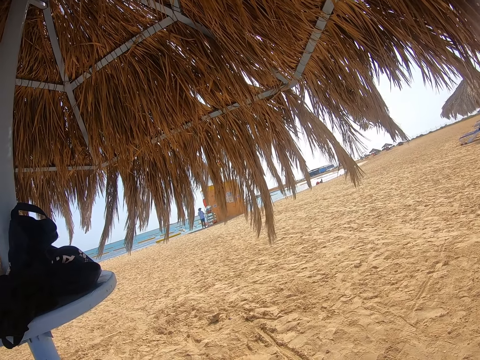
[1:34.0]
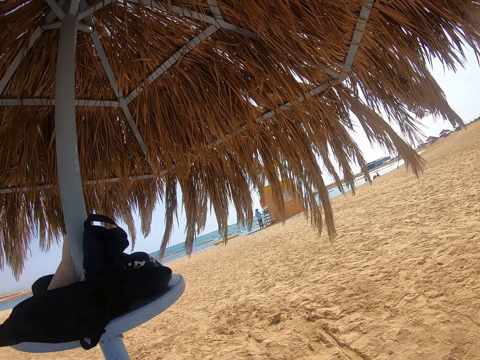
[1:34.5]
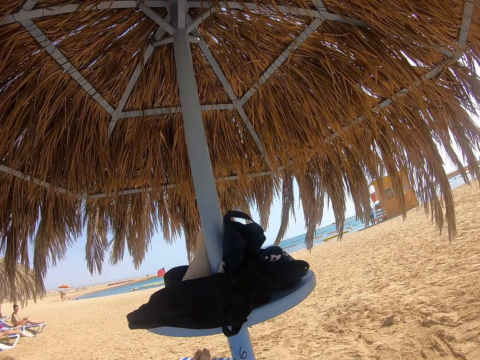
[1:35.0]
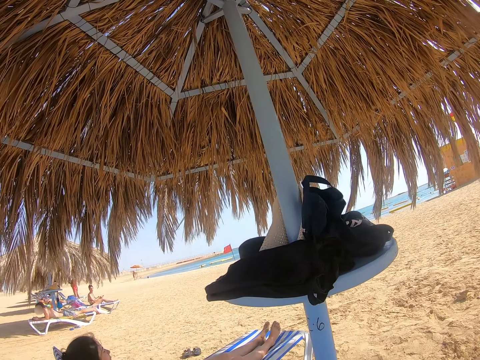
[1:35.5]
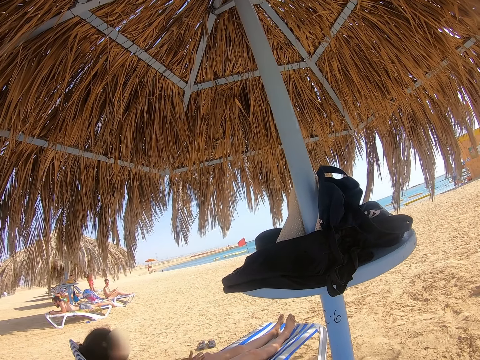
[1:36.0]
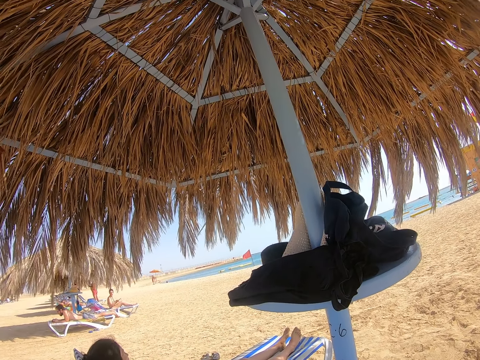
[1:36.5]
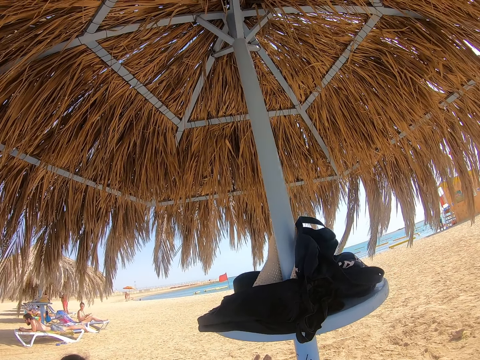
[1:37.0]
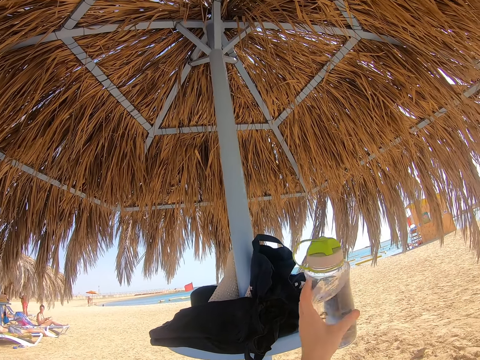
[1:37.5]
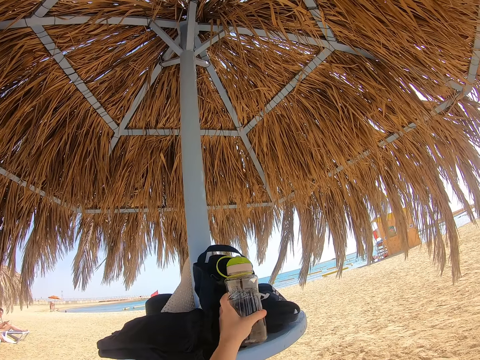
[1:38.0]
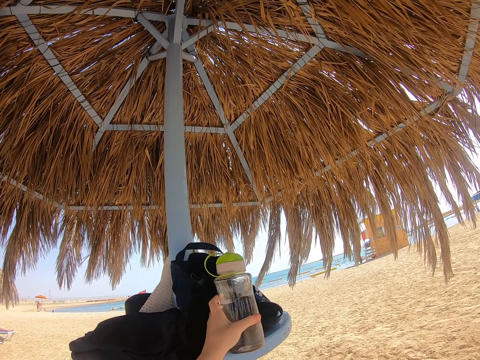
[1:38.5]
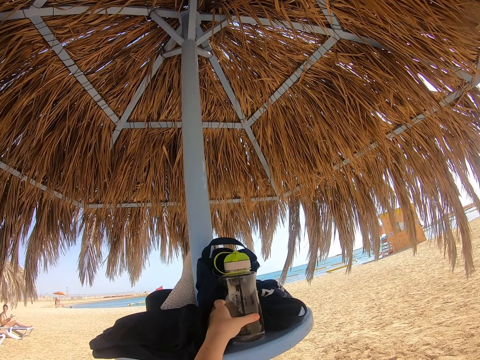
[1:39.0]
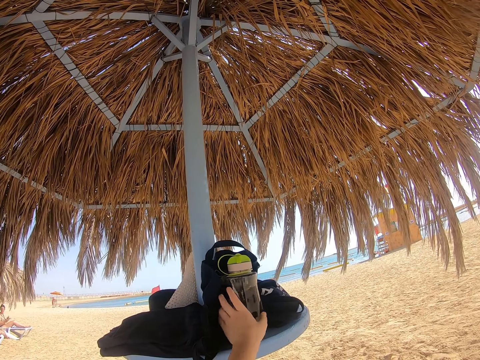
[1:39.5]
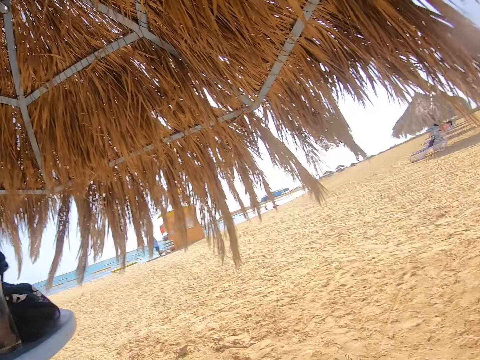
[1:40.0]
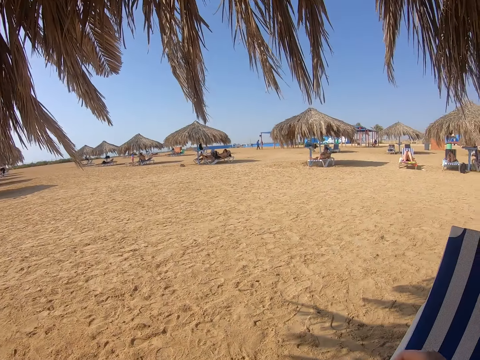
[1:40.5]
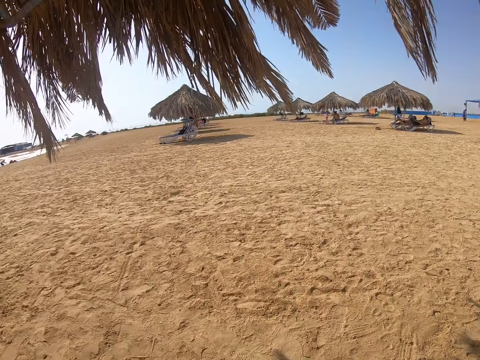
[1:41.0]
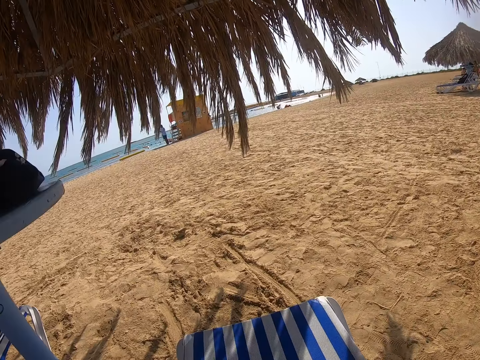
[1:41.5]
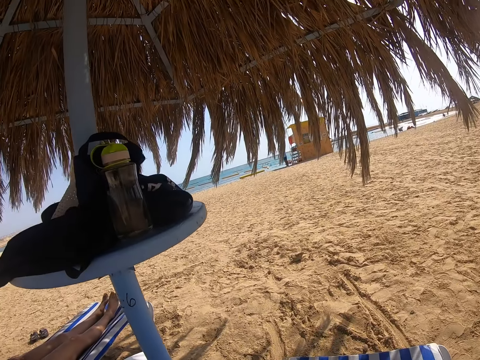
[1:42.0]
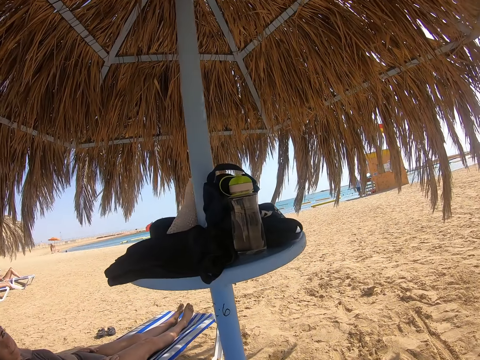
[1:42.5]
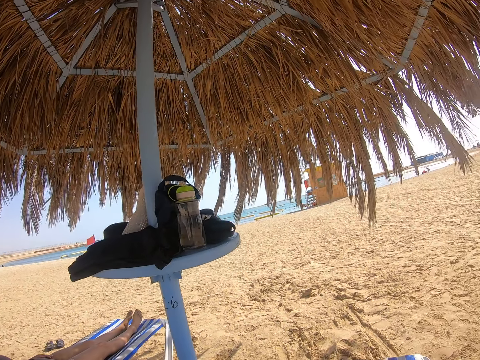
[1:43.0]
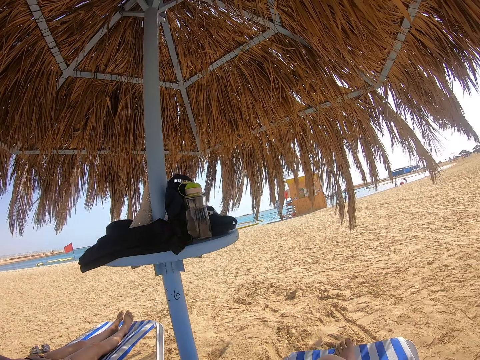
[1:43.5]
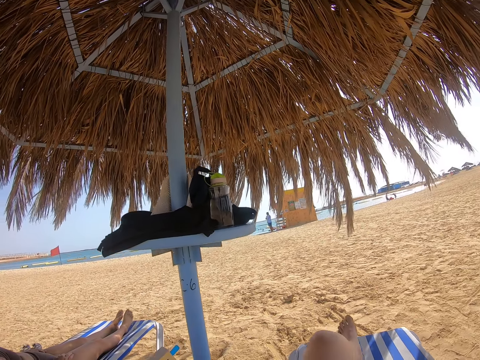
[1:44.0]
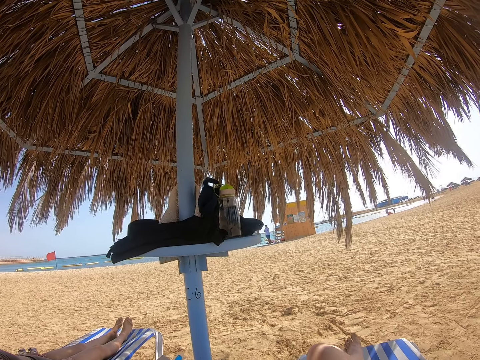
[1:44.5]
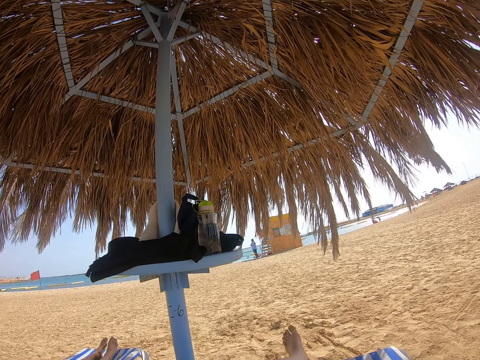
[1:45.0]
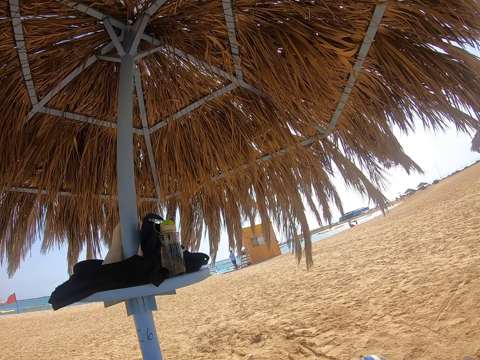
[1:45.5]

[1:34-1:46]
The camera wearer places the water bottle on the table with the left hand. They look around. They turn around the beach. They sit on the seat.

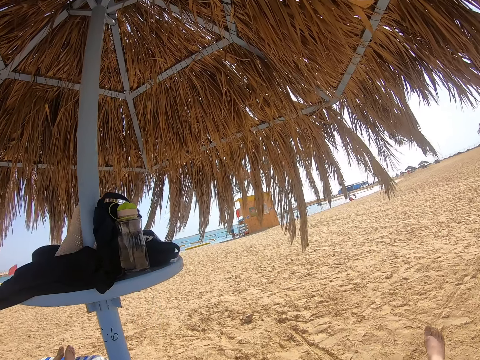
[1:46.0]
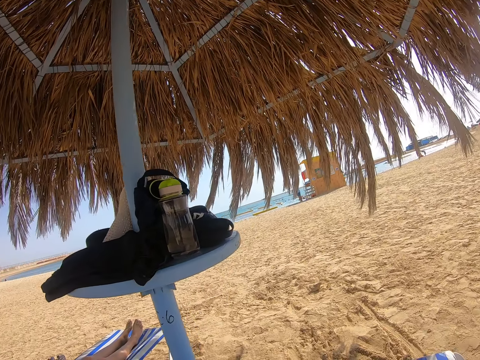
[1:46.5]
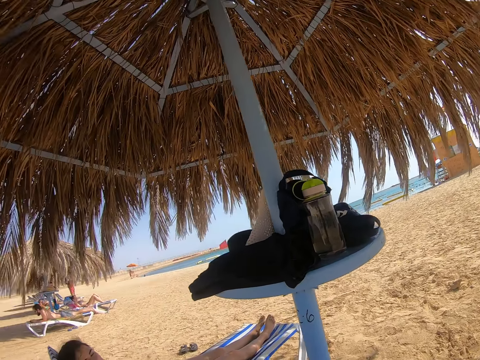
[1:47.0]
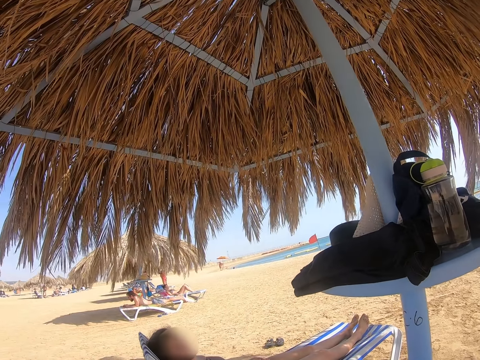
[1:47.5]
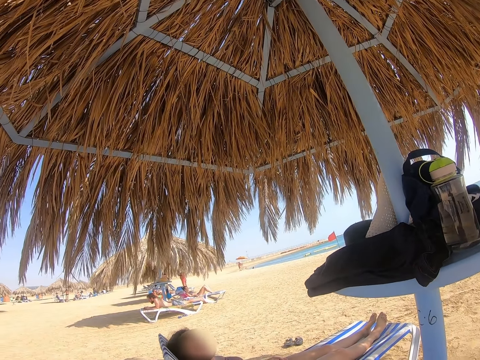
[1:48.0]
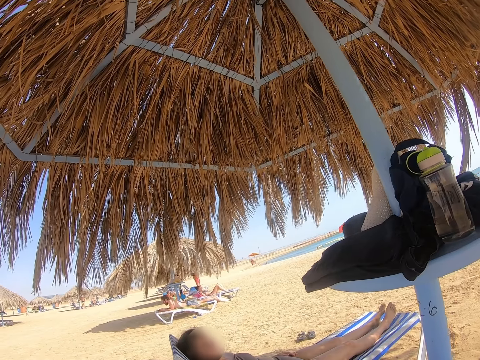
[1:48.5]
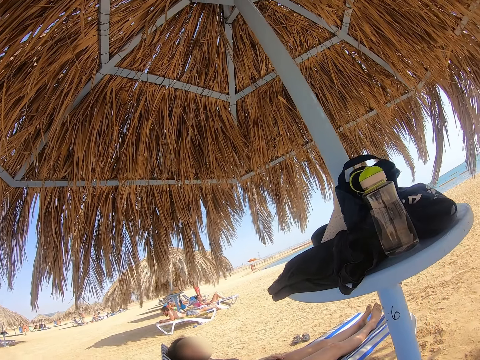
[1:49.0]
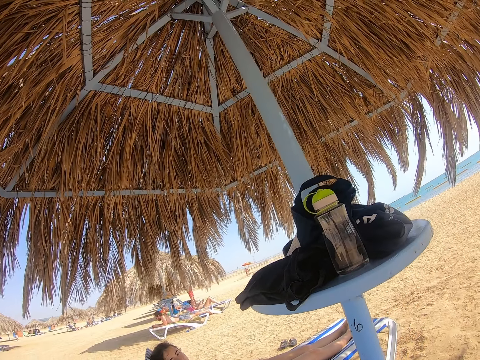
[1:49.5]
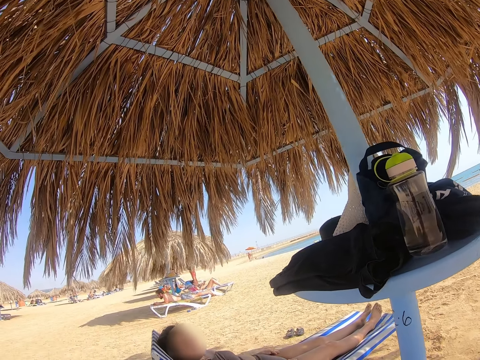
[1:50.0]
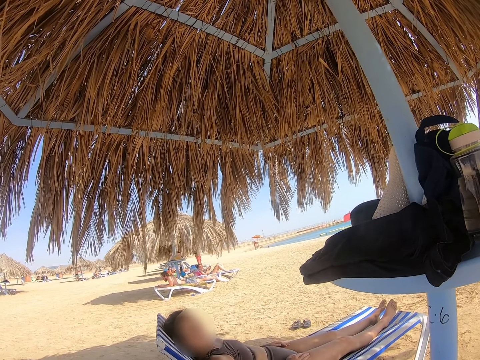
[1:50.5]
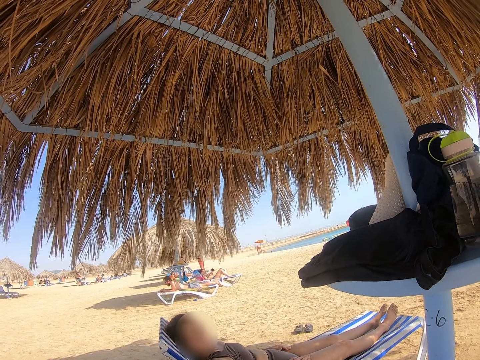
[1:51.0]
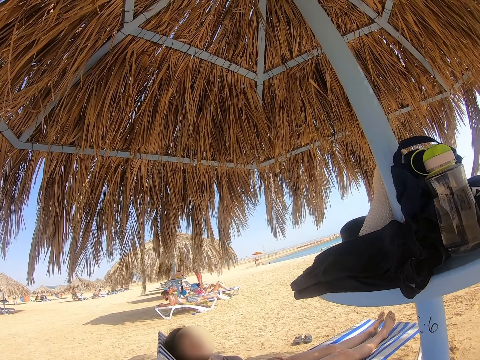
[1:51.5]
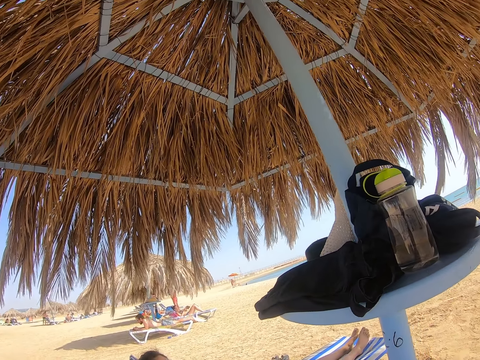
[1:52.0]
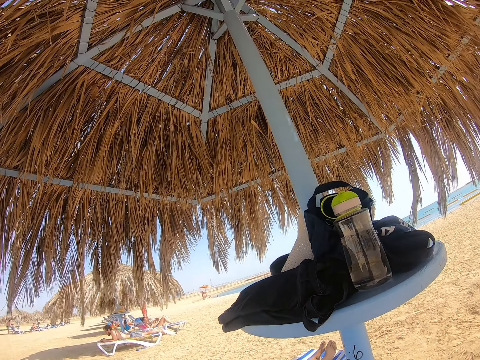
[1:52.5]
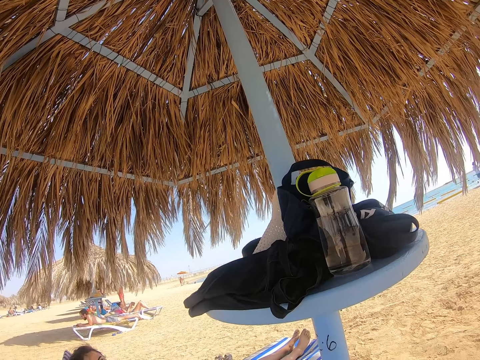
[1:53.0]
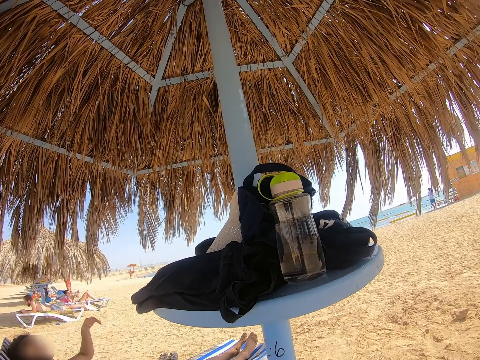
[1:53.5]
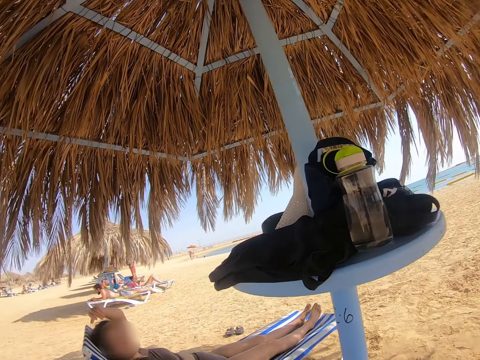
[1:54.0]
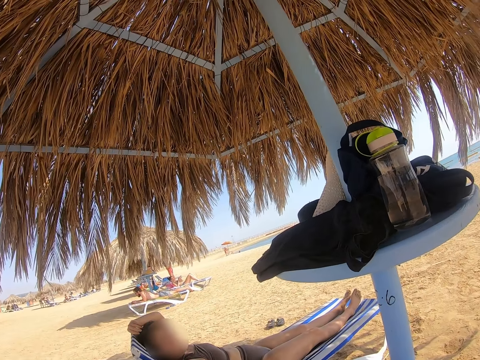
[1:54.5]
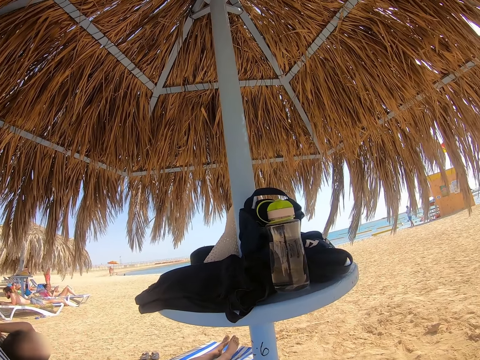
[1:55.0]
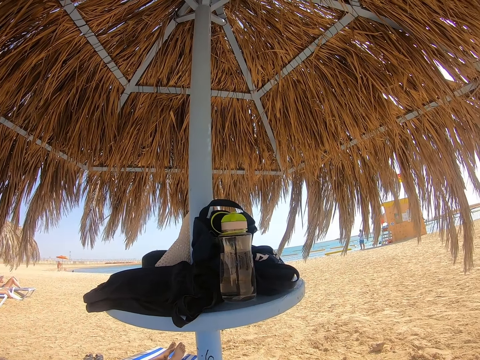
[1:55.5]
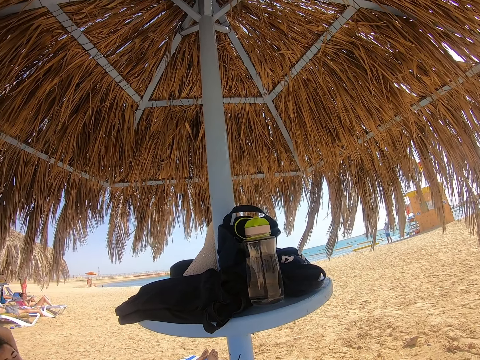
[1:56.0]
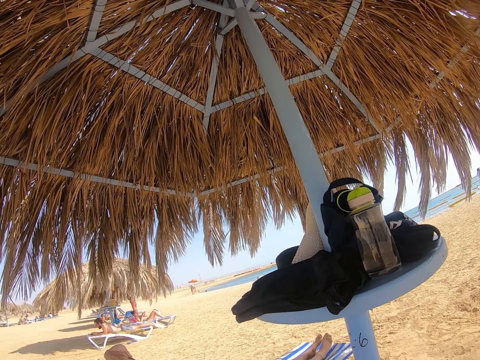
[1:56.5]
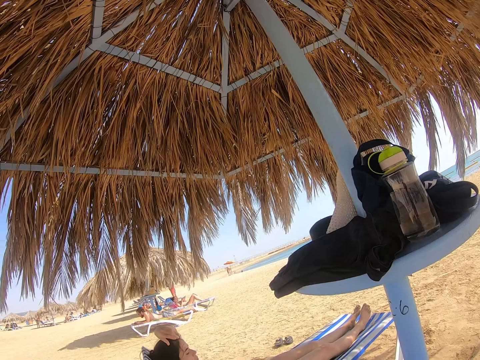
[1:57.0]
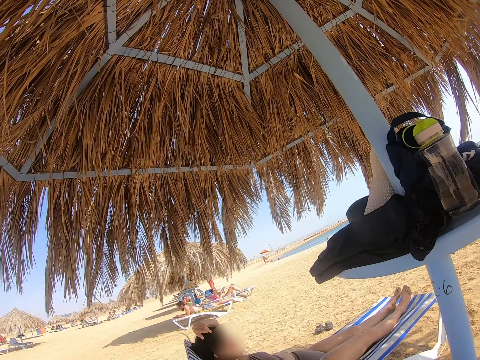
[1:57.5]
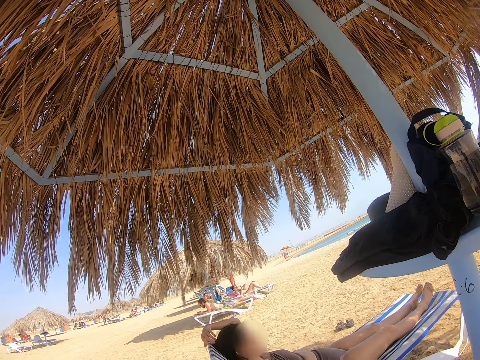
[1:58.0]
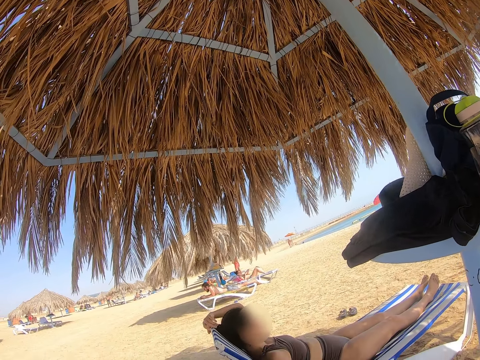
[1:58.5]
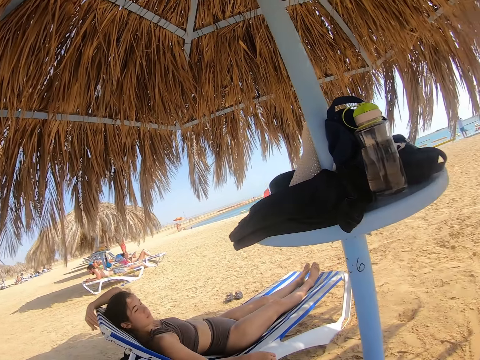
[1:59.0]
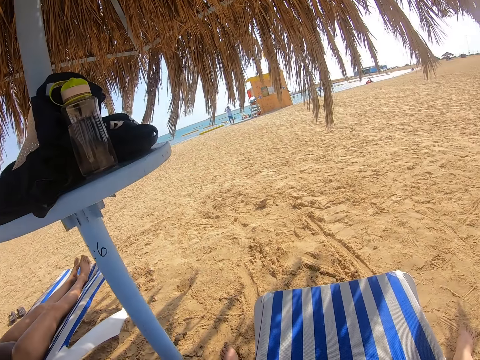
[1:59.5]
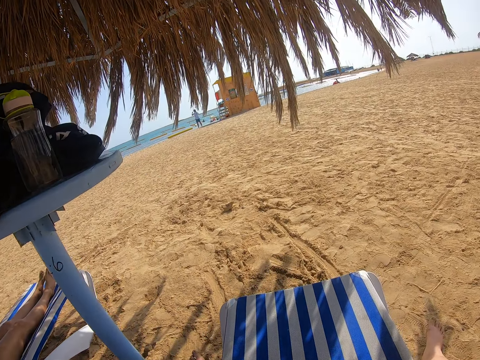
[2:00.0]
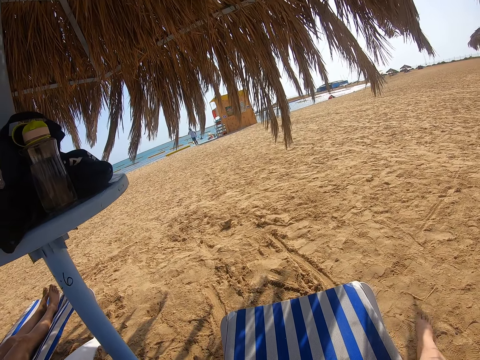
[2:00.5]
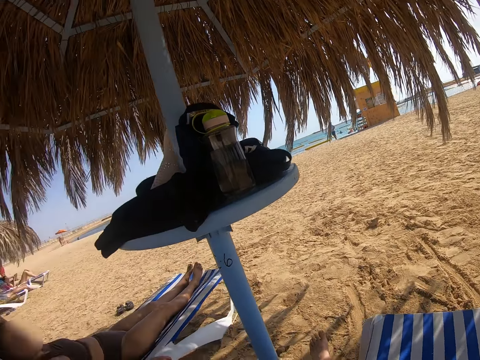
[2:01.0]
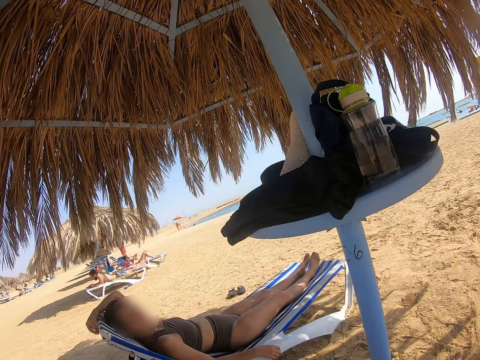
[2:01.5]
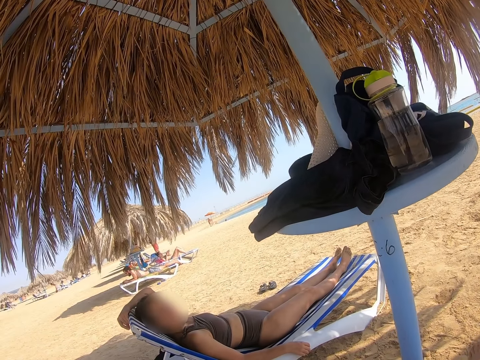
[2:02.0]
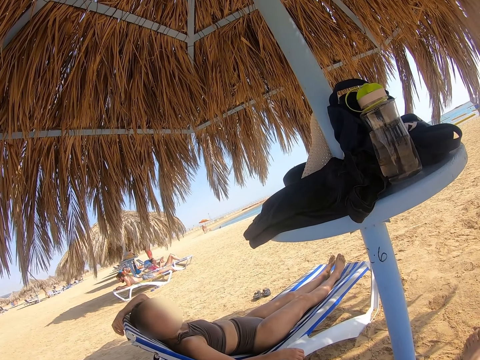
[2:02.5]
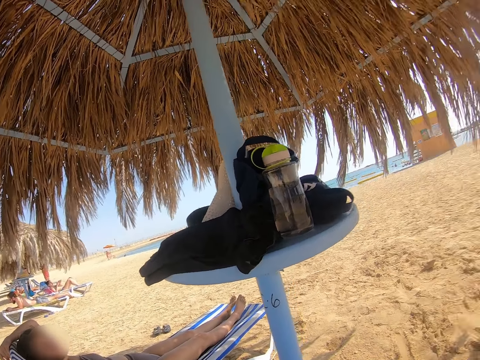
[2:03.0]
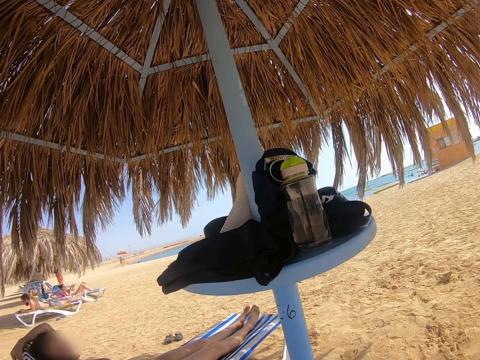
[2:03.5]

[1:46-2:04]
The camera wearer interacts with a lady. They look to the lady. The lady scratches the head. The camera wearer turns around the beach. They look around. They look to the lady.
